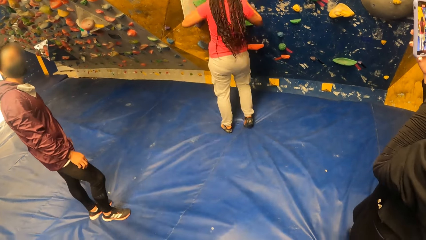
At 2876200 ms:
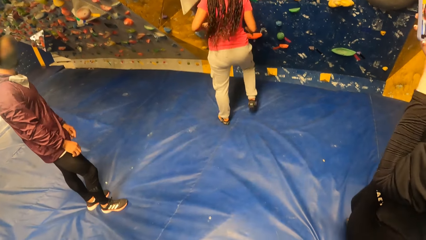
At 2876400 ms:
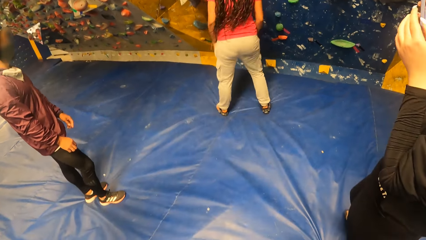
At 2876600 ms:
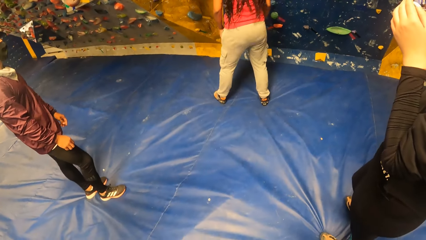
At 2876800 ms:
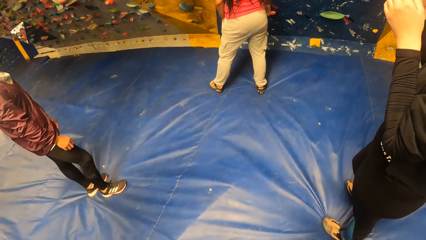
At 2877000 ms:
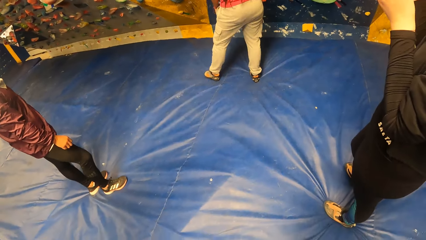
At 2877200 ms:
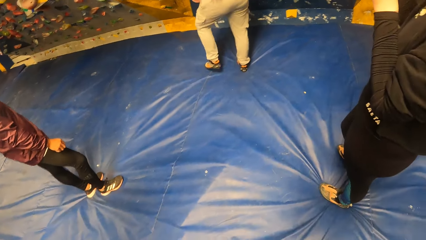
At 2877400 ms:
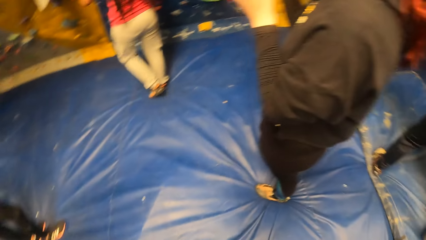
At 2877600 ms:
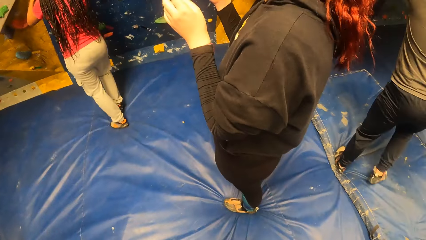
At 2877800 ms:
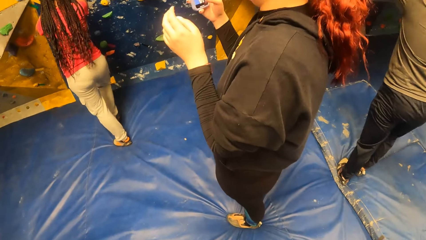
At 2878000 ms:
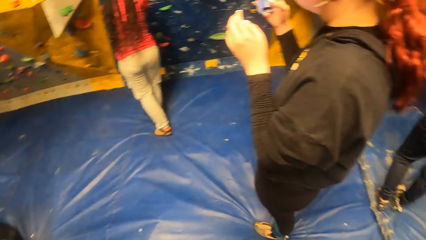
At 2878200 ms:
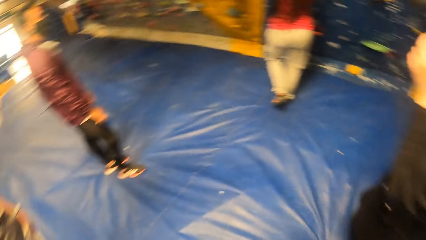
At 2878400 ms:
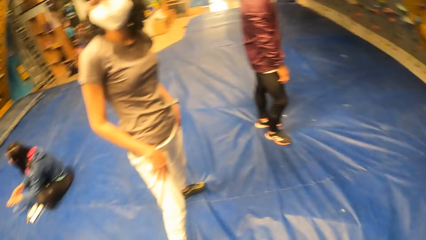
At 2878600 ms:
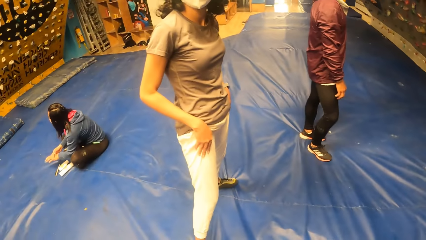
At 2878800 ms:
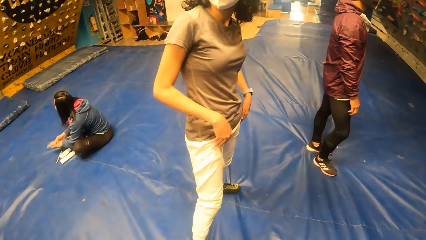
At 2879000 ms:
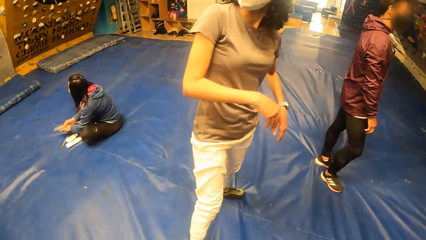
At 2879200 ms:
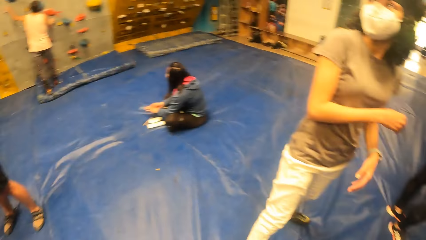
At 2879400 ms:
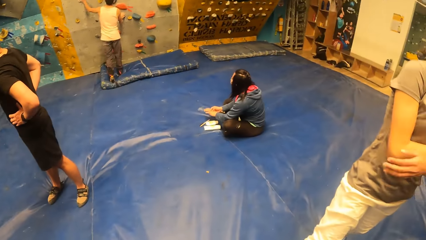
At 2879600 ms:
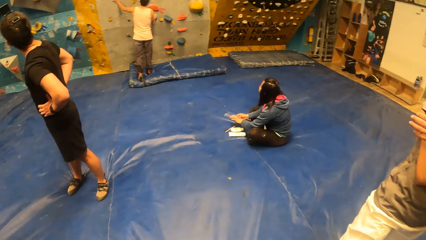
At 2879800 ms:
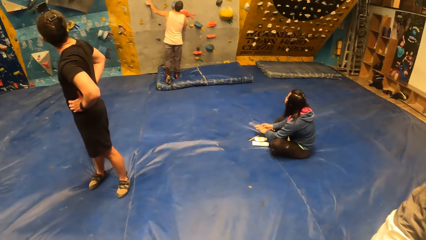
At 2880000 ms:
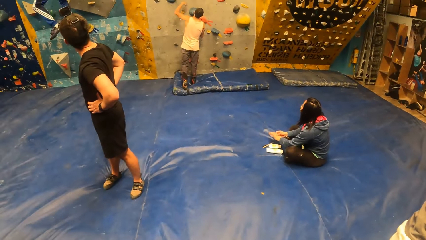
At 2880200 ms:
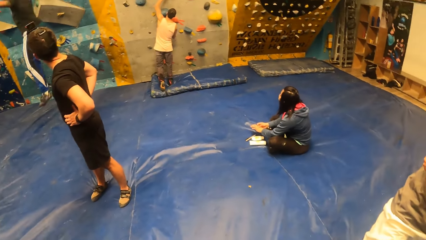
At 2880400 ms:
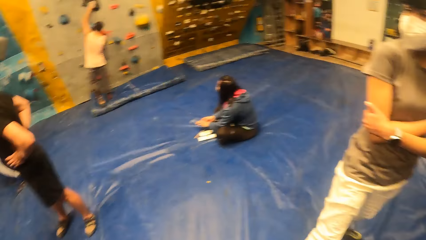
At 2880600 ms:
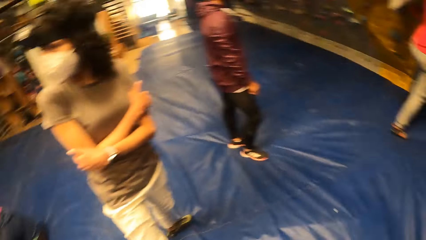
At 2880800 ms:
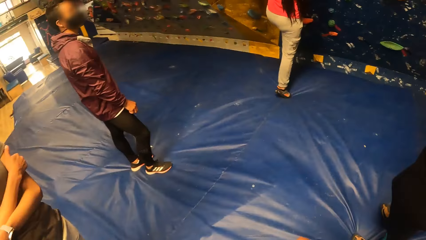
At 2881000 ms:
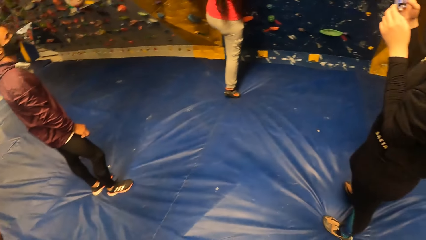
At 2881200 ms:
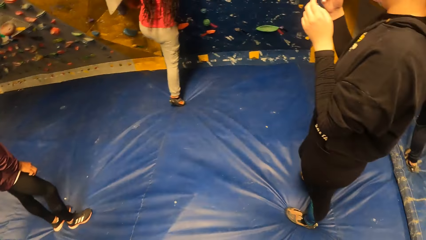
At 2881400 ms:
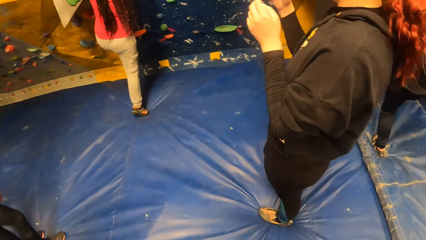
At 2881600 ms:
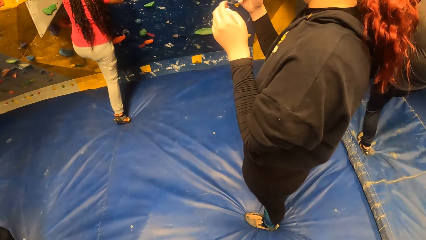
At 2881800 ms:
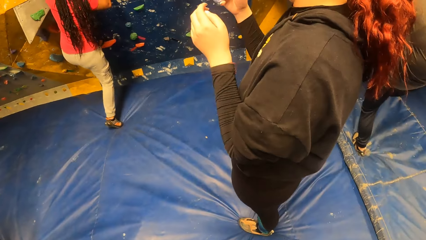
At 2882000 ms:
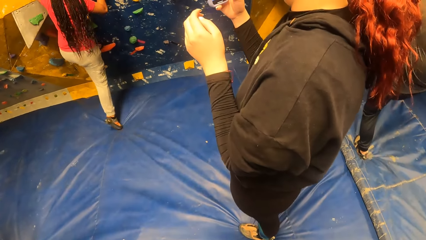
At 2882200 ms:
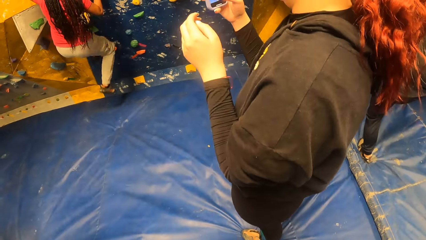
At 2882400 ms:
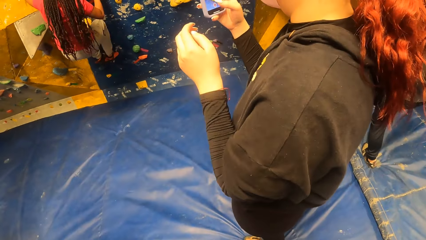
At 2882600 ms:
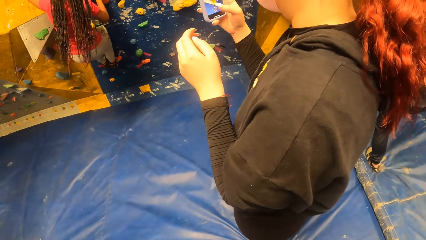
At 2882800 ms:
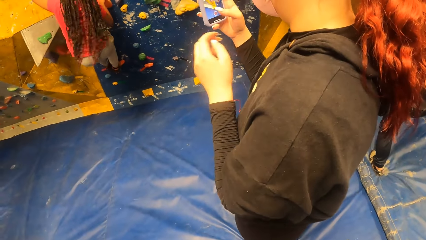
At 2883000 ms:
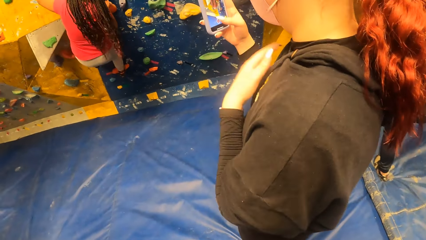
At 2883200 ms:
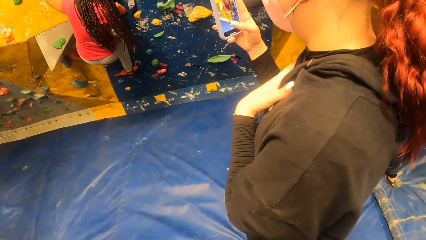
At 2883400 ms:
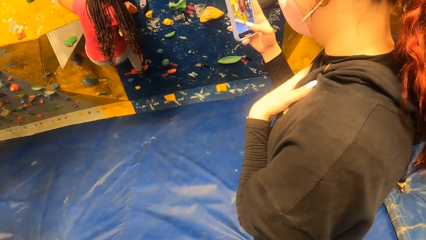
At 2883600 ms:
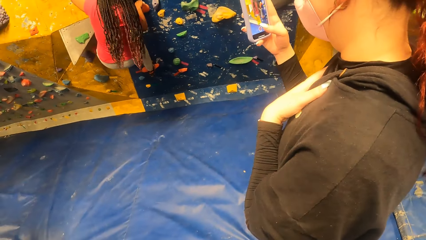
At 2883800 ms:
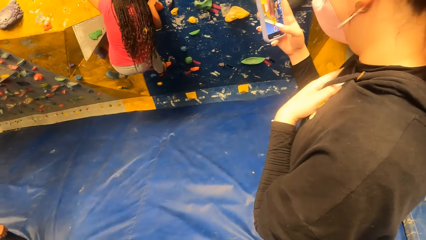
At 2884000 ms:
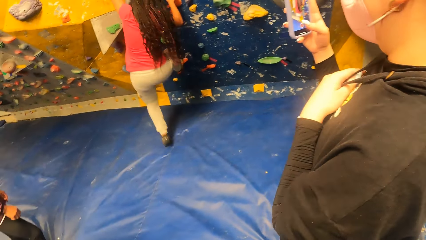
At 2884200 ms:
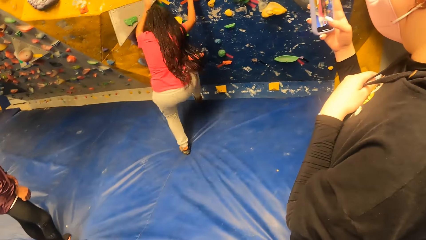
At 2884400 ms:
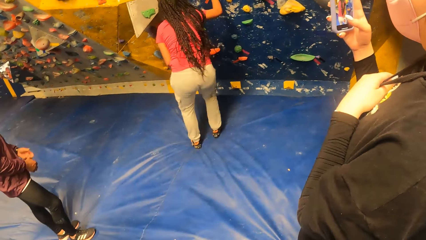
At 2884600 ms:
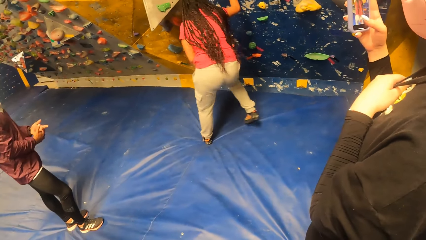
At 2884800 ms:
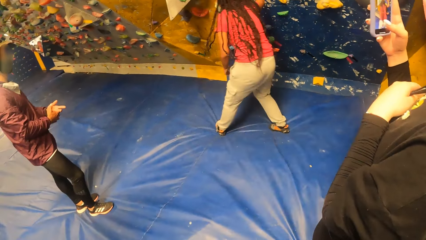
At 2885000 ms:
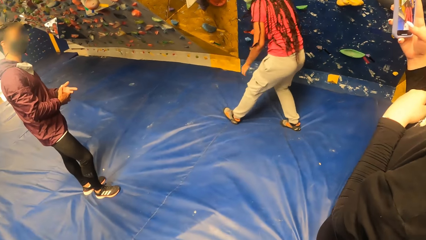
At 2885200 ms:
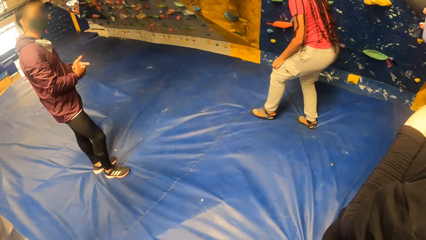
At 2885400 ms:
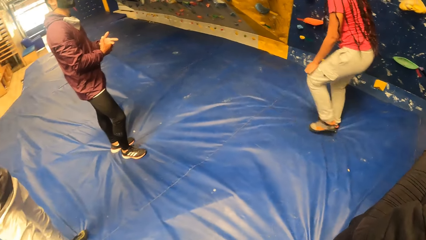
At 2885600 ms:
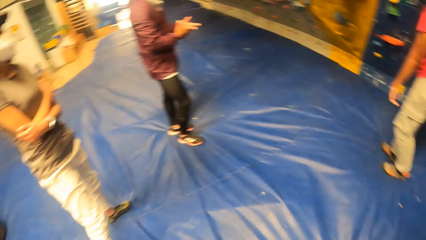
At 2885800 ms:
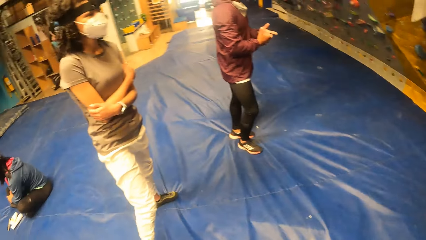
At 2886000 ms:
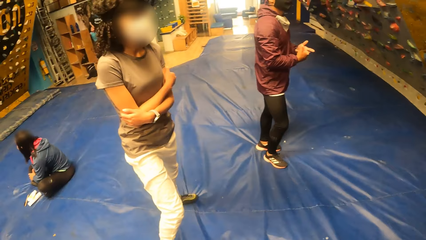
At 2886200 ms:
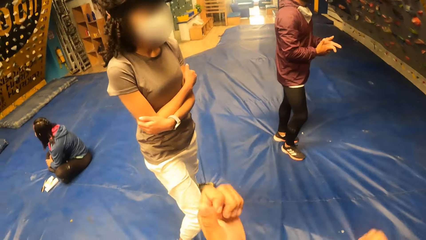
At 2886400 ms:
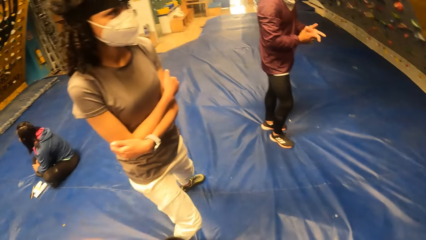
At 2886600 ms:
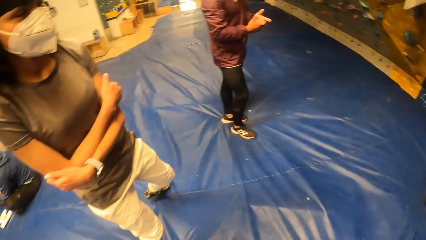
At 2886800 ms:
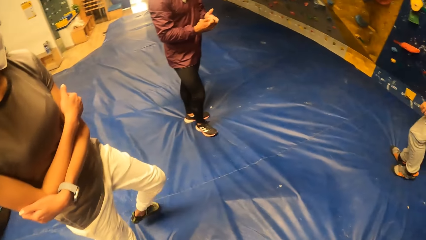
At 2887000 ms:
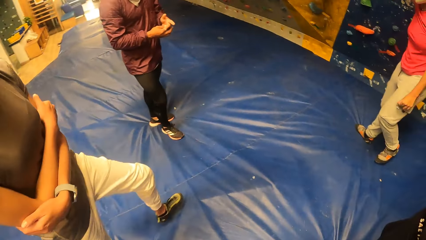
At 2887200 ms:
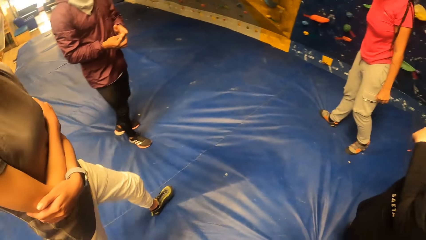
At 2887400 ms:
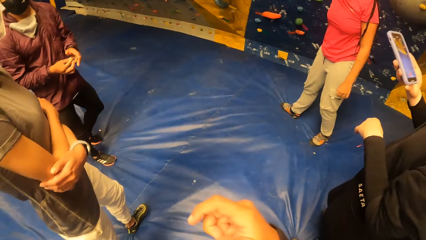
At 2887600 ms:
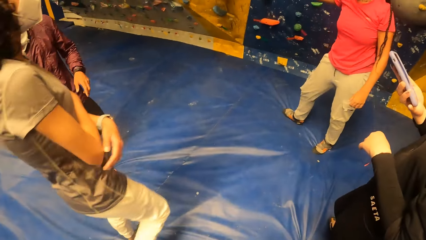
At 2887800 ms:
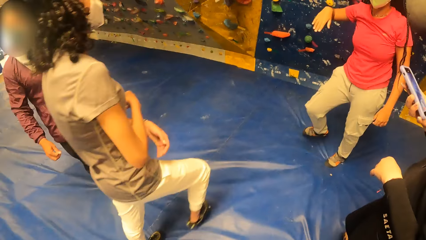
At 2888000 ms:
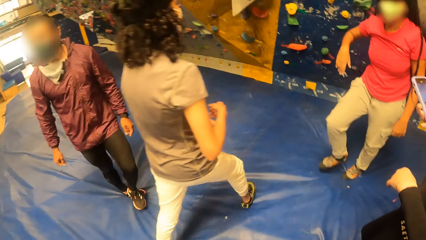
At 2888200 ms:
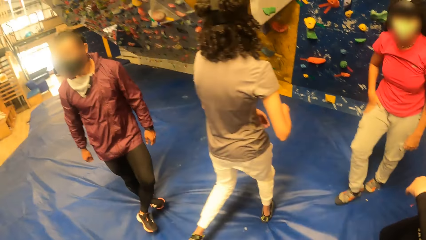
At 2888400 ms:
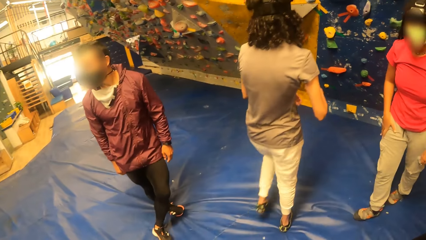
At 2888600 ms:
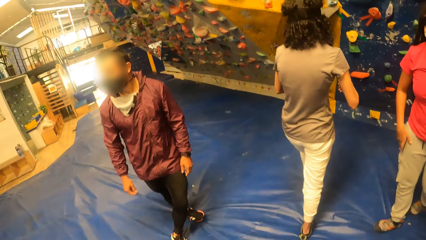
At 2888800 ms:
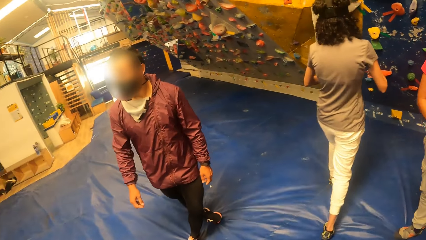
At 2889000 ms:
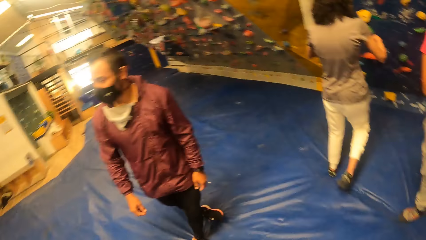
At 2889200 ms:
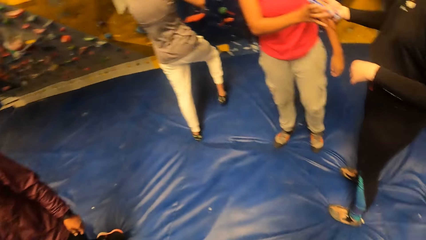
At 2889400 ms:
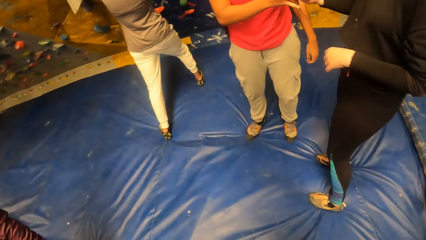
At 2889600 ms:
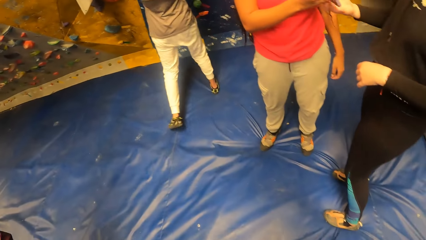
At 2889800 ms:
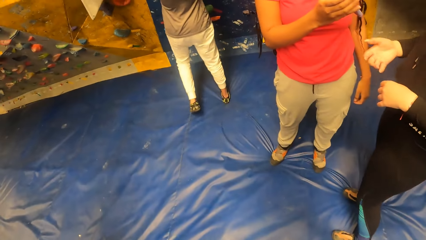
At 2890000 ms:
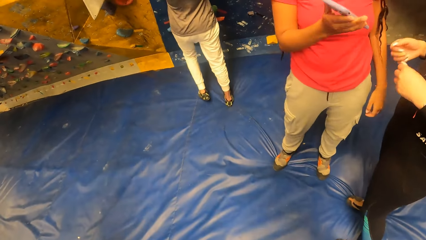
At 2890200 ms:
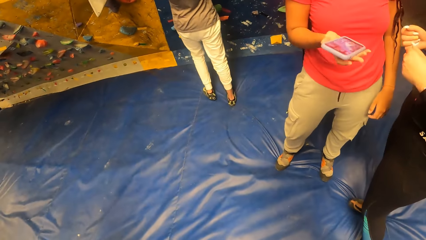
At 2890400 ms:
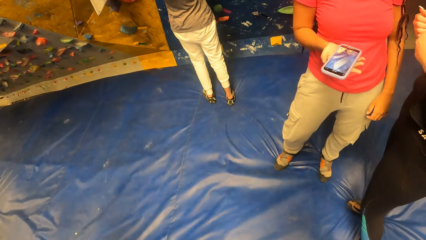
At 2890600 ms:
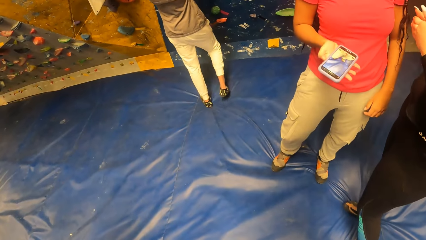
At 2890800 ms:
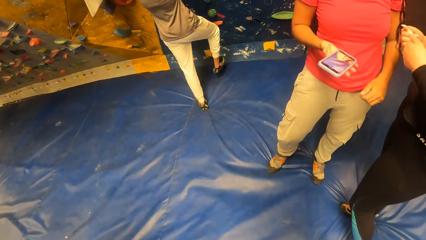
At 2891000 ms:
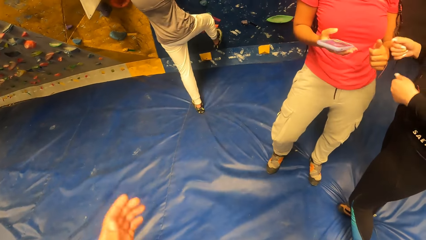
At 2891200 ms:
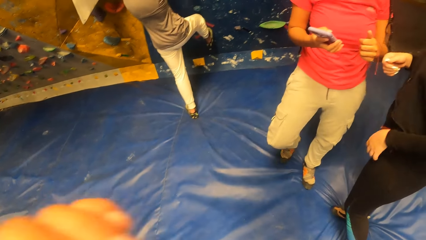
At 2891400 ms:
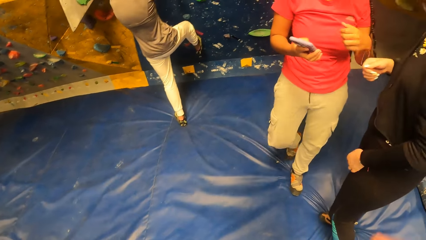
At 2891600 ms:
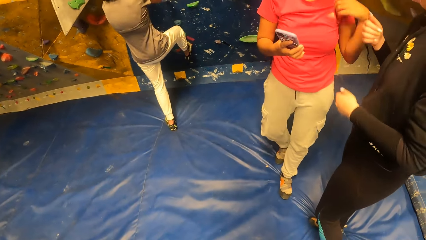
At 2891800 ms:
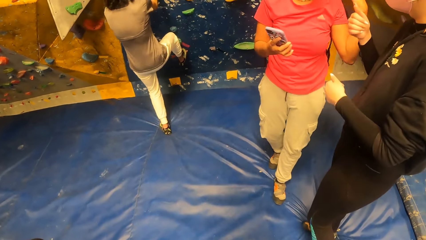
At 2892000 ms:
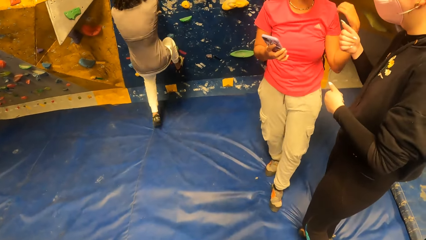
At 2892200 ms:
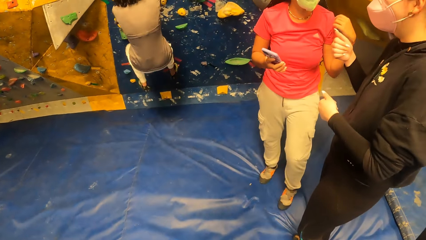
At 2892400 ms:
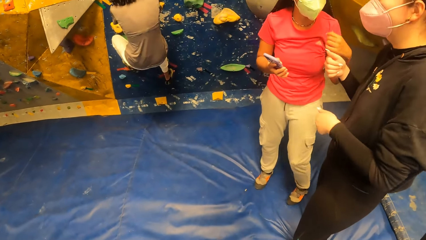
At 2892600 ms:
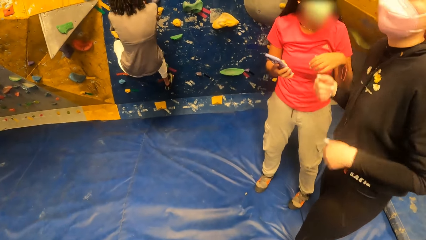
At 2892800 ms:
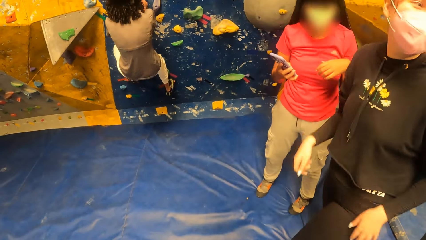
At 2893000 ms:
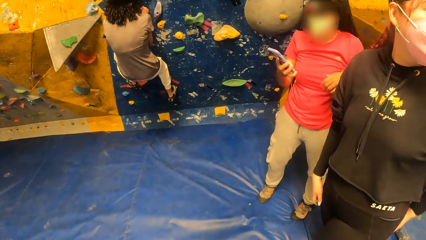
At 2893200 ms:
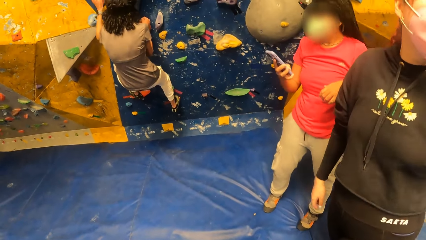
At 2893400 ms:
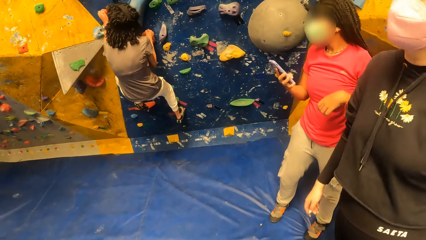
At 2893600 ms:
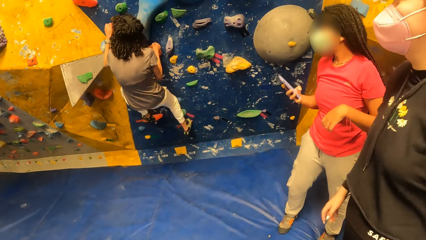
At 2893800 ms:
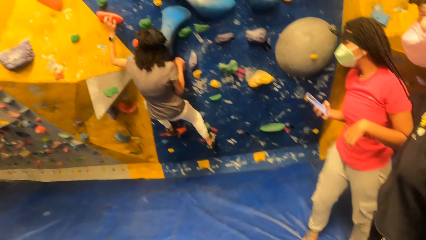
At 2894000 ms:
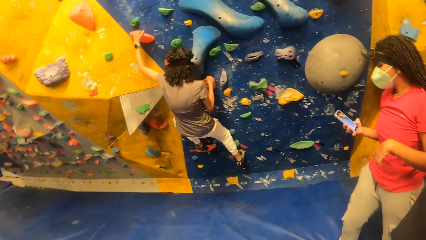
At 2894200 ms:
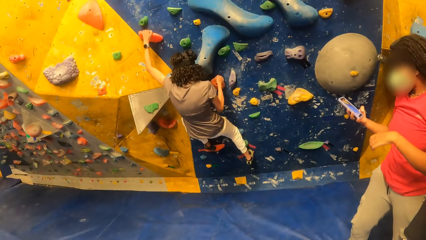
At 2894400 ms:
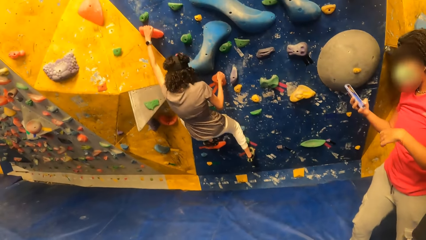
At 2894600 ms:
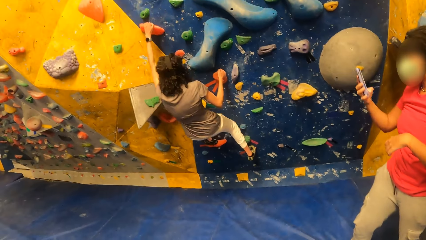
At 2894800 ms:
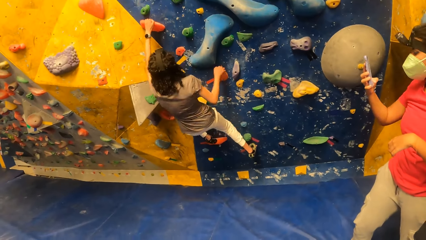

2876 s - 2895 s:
The camera wearer interacts with a woman. They look around. Another woman climbs the wall and jumps down from the wall. The first woman walks towards the wall. The camera wearer looks at a lady. The second woman collects the phone from a third woman with her right hand. The first woman climbs the wall. The second woman interacts with the third woman.
